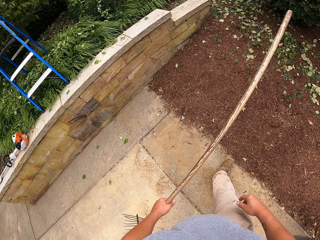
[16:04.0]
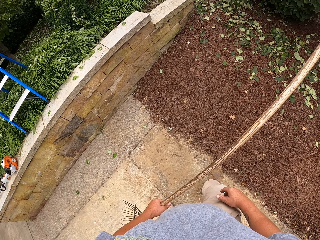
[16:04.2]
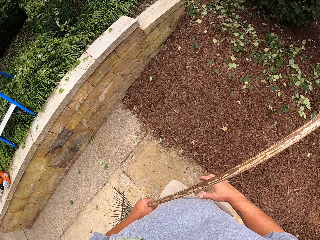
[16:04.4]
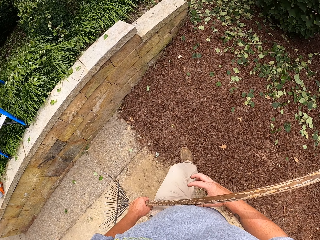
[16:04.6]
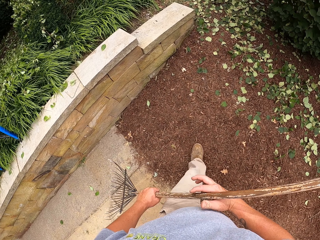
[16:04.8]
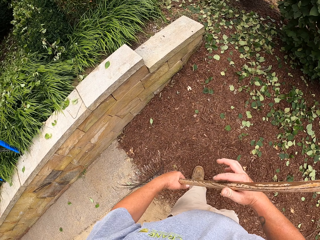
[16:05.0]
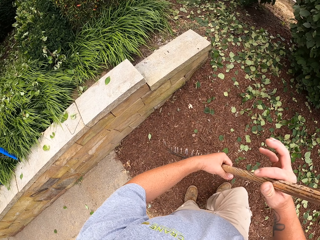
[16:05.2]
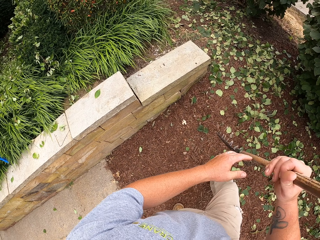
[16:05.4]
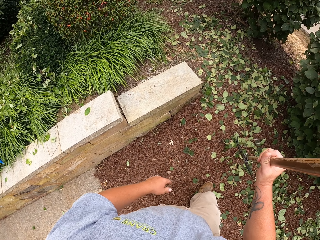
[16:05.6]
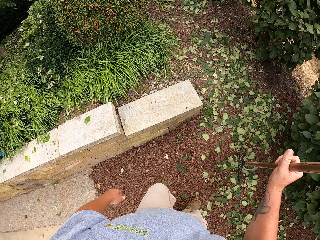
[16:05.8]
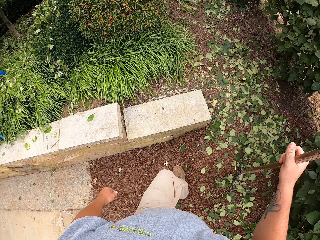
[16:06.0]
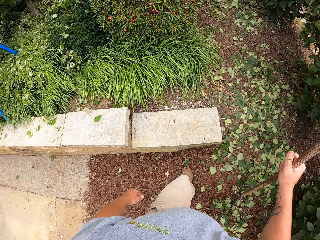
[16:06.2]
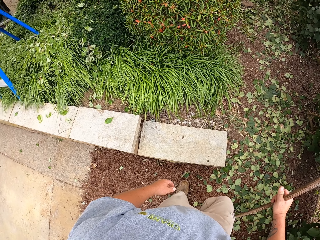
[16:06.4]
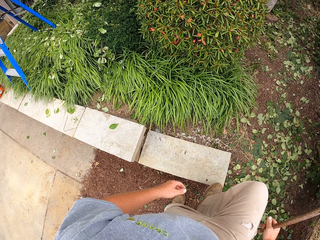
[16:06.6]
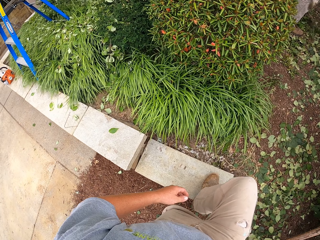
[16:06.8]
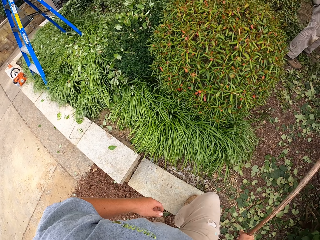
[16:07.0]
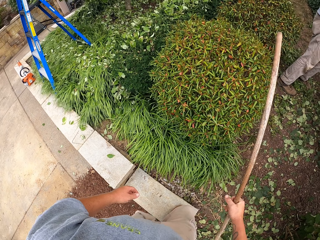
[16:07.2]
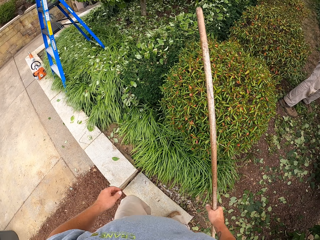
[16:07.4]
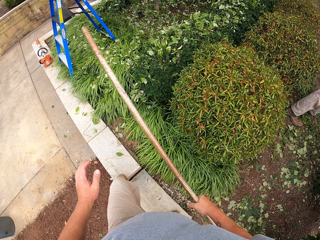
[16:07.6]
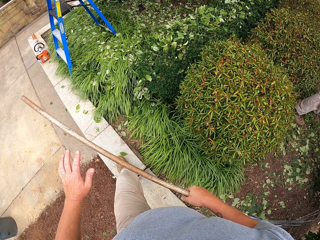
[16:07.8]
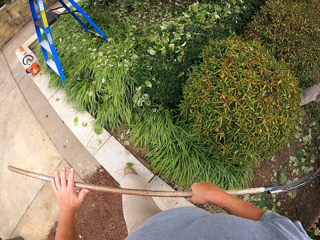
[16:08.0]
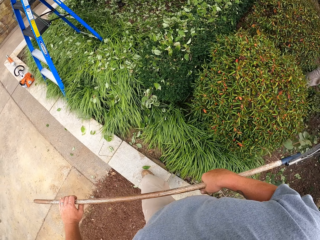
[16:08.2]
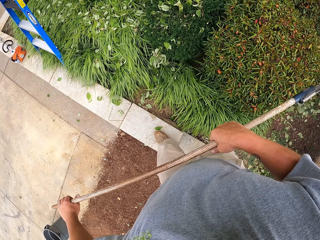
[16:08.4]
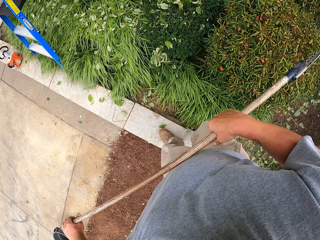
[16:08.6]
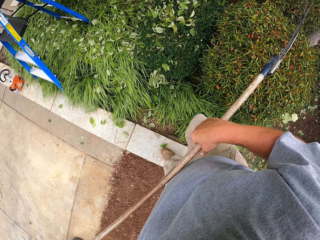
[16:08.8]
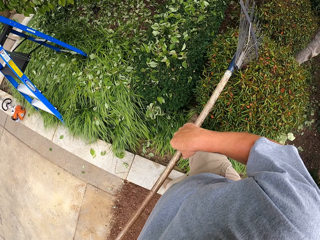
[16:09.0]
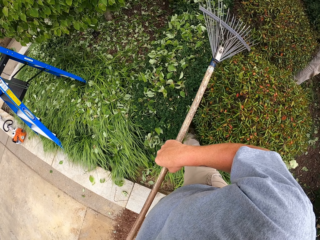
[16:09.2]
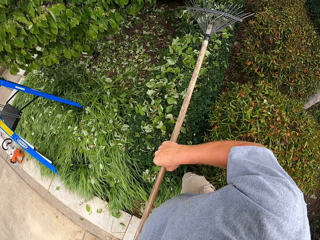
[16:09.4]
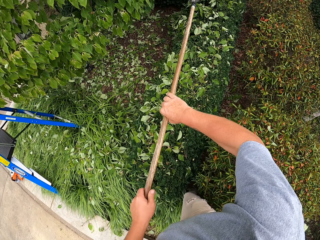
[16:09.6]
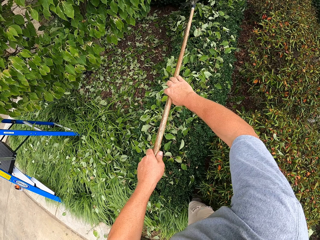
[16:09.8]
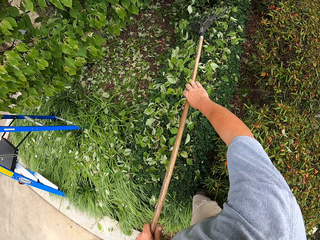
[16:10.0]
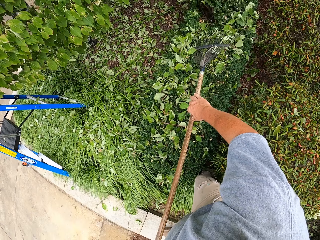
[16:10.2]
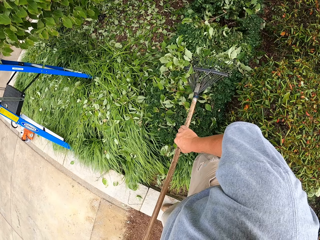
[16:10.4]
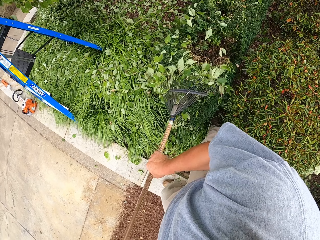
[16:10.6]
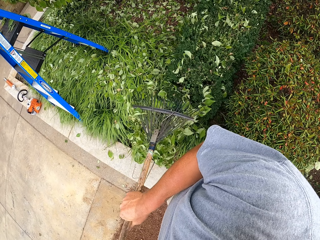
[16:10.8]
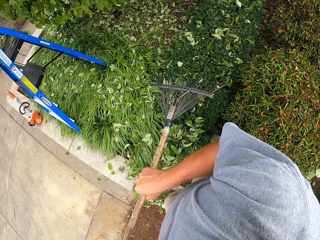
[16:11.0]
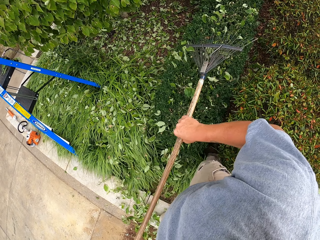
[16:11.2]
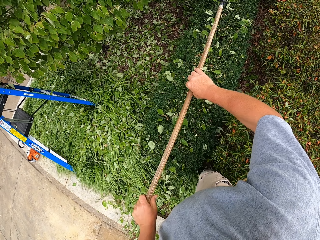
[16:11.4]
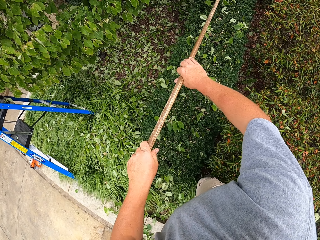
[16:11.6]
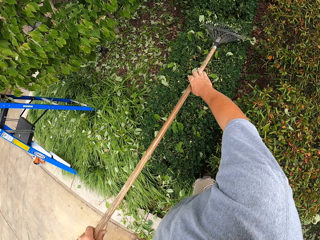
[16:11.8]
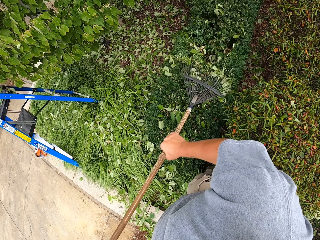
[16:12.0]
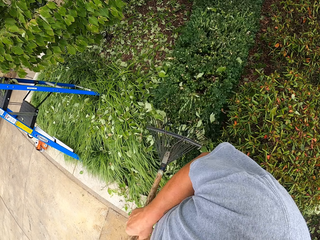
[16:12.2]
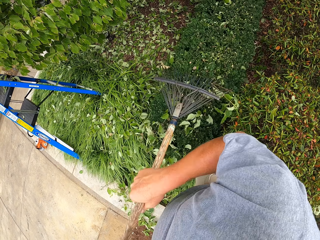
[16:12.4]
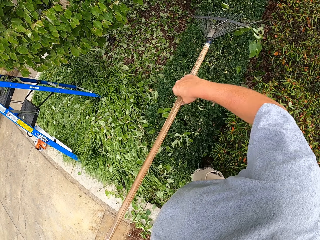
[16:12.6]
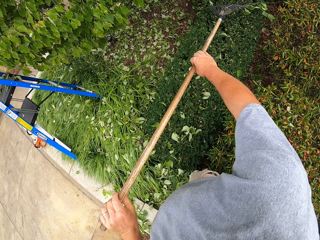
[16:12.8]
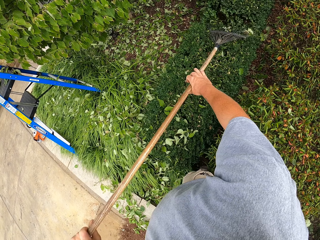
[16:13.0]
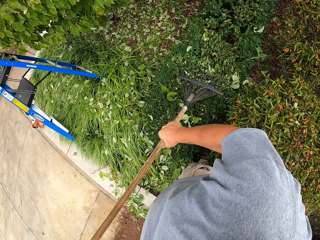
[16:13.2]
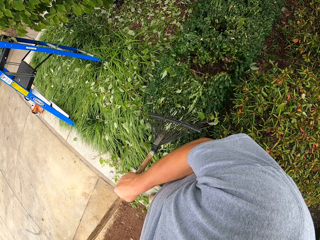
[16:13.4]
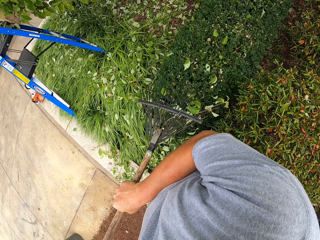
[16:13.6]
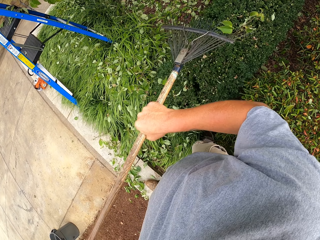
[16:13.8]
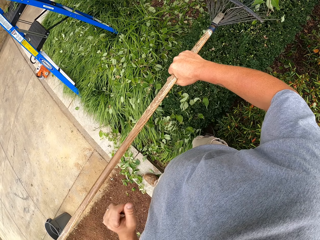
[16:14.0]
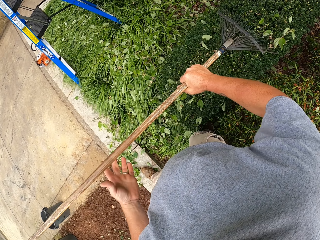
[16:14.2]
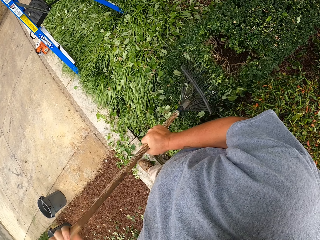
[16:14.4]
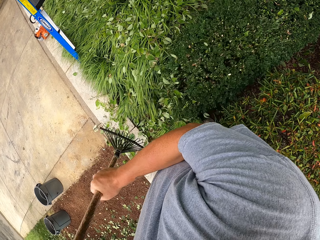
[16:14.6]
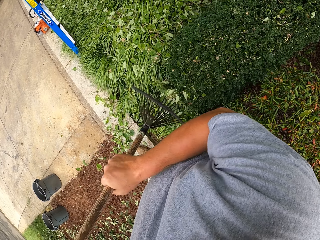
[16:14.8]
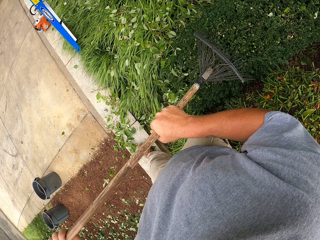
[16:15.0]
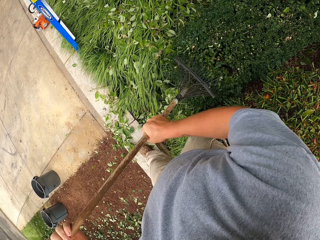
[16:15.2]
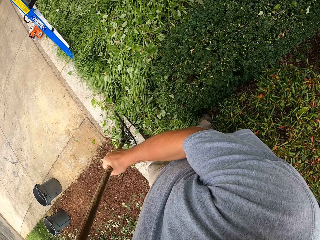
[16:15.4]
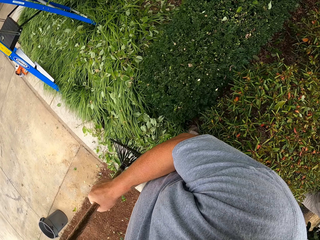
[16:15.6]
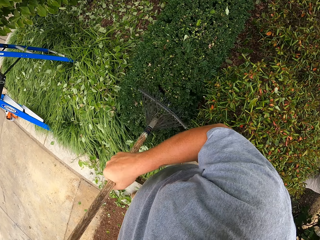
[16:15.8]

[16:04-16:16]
The camera wearer swipes the leaves. They pull the fallen leaves with a rake.

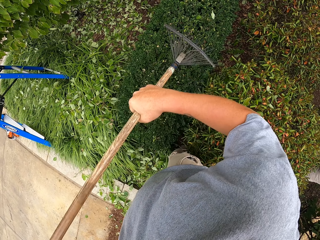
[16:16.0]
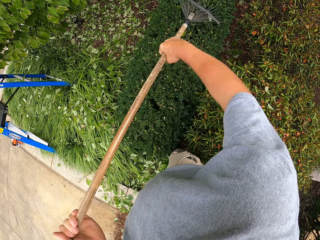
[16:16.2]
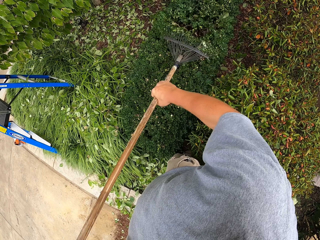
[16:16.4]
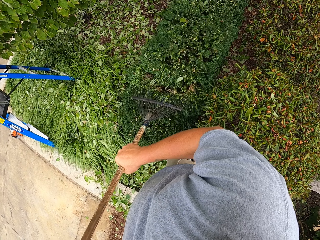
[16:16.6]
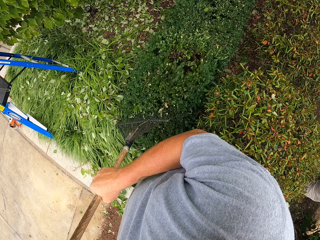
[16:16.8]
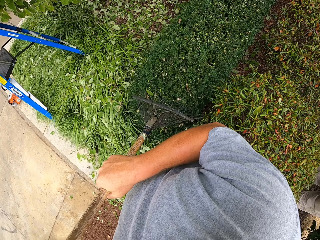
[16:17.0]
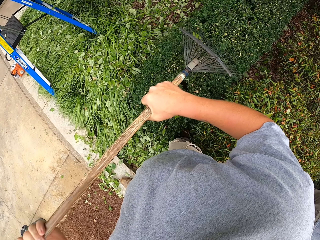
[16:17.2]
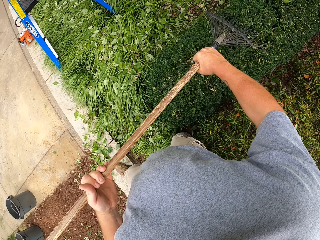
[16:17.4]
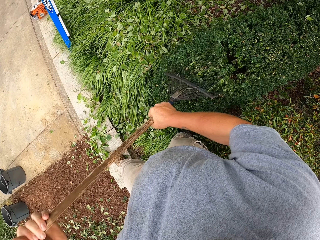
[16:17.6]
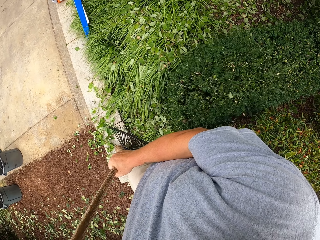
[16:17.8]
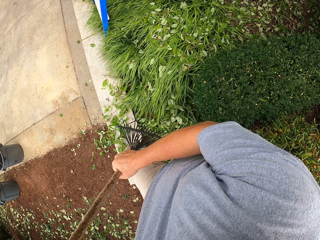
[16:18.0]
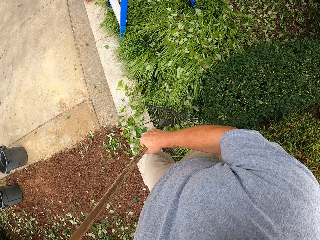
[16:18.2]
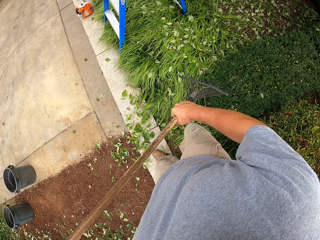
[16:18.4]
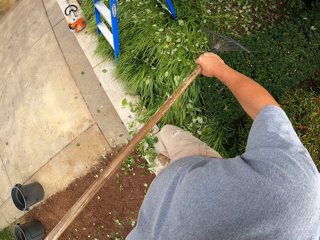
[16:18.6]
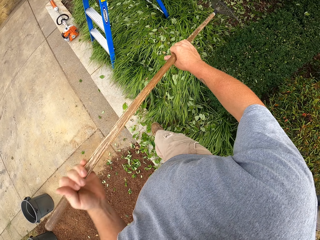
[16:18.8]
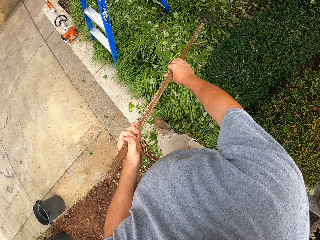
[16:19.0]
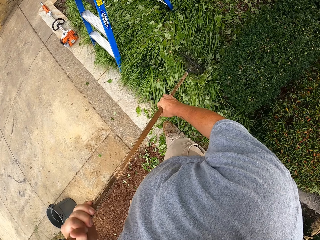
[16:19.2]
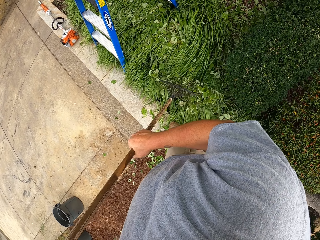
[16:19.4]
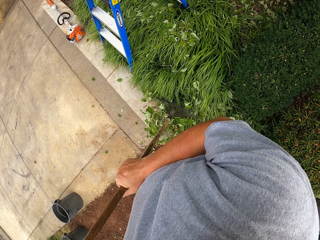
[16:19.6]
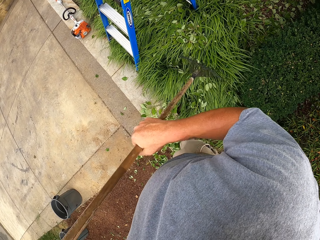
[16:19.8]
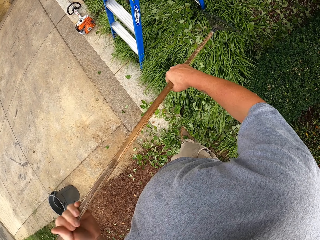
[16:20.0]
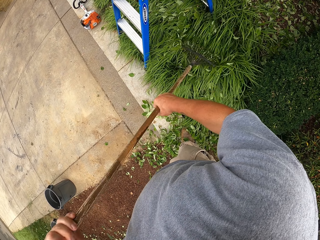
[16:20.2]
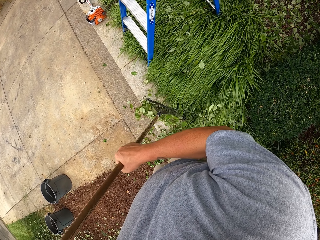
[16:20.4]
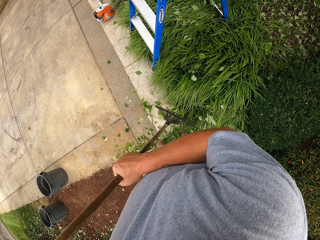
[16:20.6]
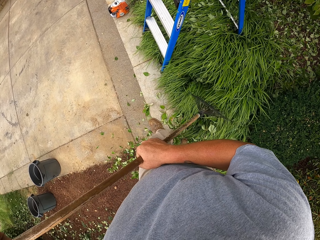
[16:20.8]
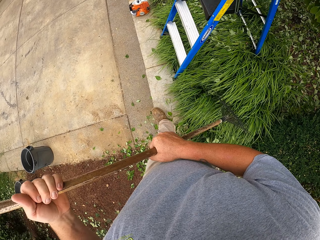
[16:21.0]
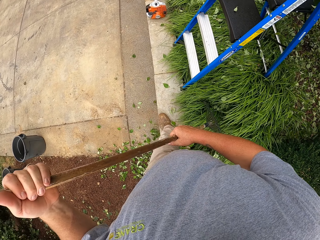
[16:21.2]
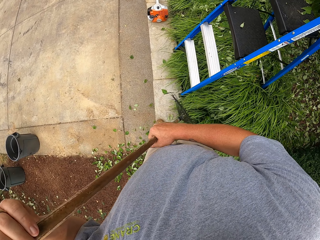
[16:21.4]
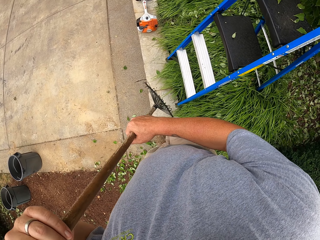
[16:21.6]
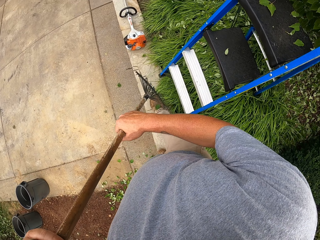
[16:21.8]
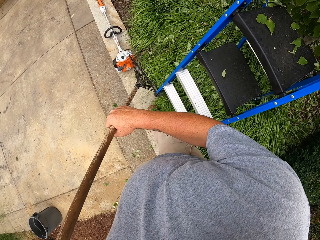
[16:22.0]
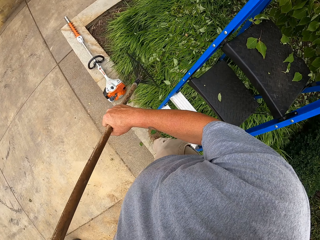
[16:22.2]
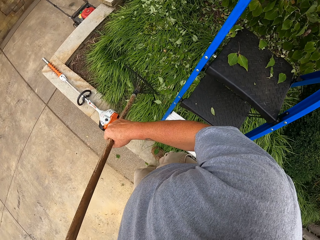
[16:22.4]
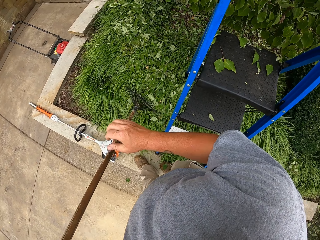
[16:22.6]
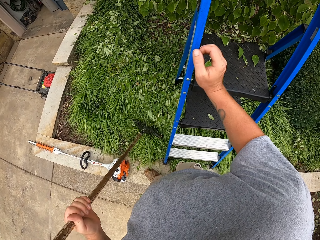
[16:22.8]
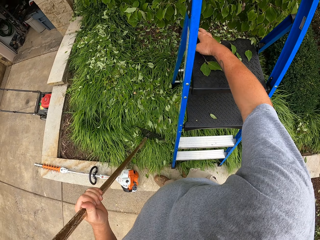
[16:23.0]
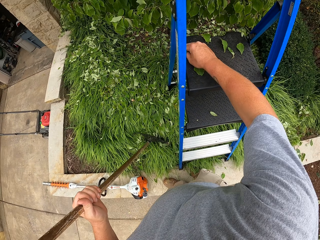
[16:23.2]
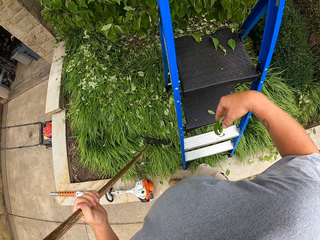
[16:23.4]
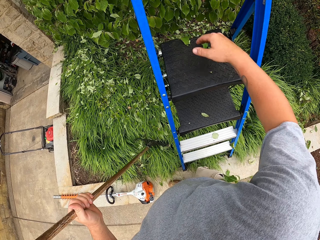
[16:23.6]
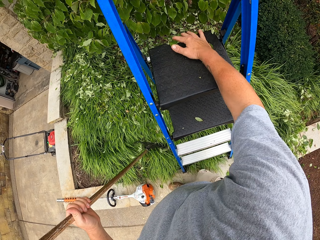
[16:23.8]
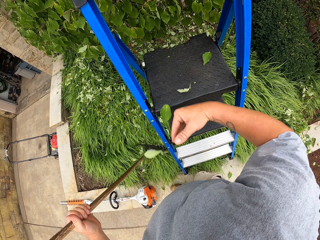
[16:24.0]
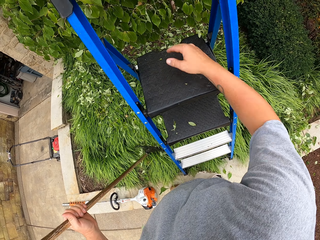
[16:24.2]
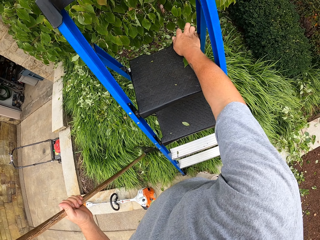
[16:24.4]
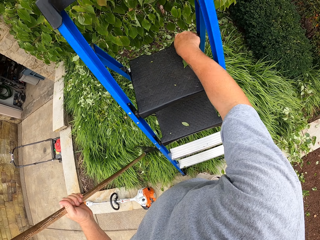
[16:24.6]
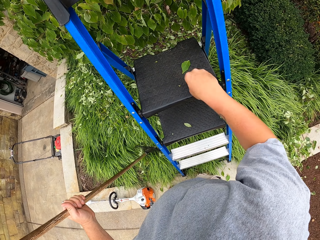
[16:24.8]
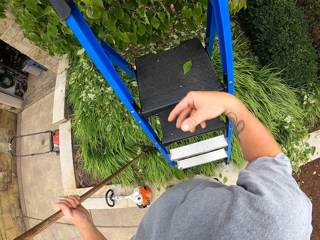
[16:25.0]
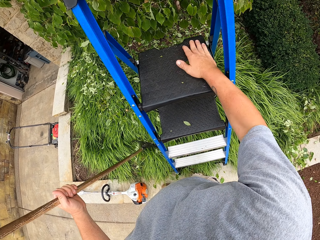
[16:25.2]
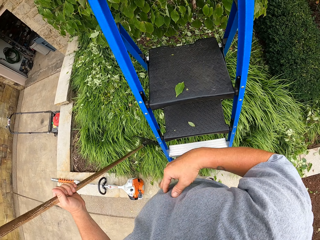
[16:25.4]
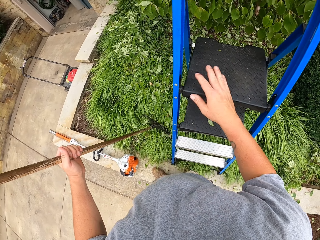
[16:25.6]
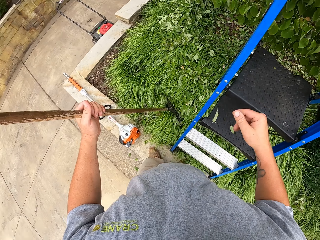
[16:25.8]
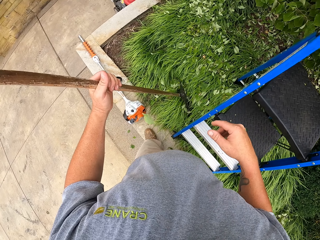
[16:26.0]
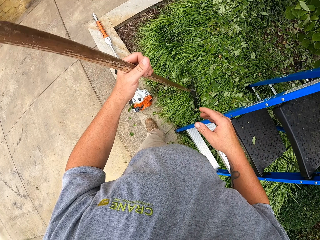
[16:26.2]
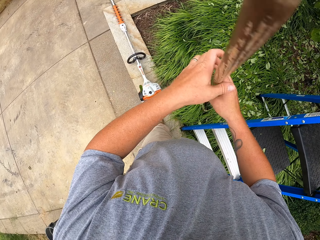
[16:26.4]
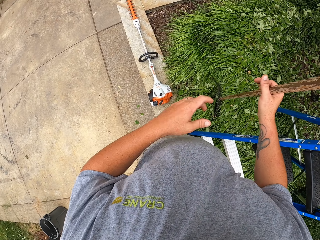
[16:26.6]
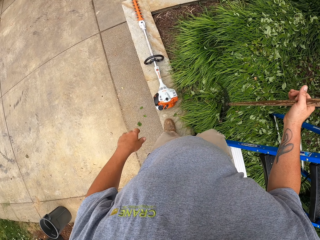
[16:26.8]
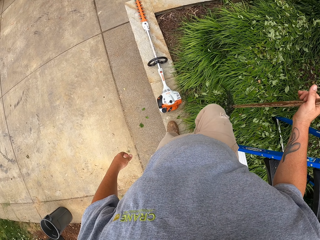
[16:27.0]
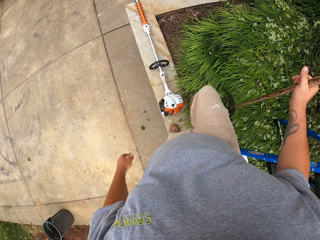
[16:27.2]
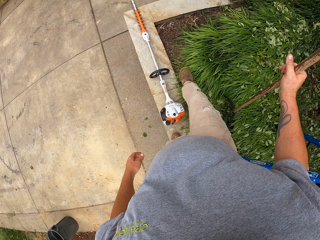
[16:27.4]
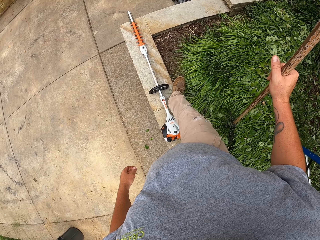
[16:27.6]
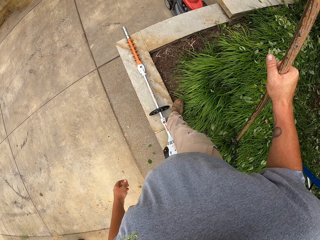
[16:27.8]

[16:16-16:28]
The camera wearer pulls fallen leaves from the ladder.
